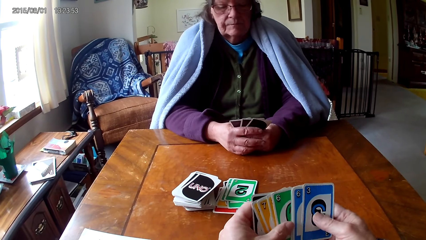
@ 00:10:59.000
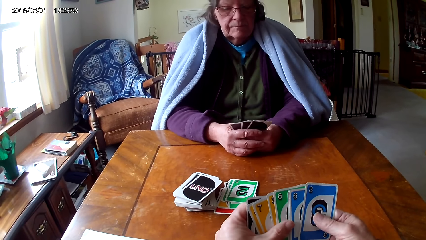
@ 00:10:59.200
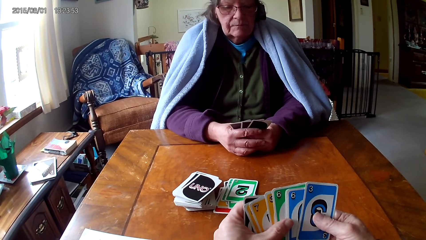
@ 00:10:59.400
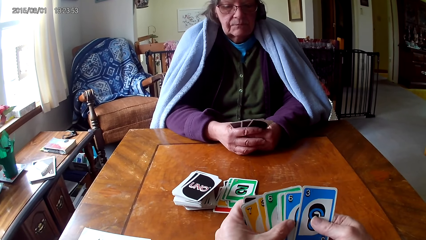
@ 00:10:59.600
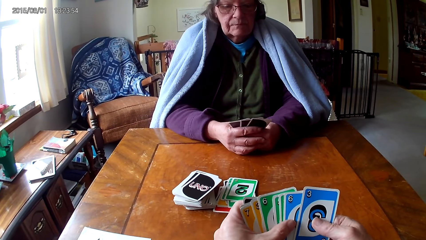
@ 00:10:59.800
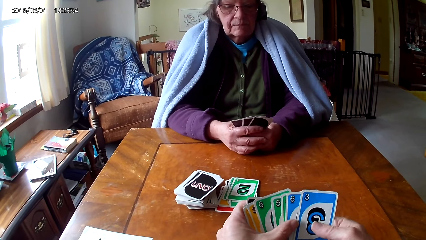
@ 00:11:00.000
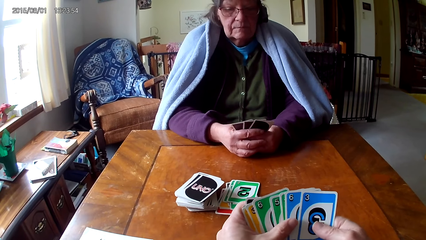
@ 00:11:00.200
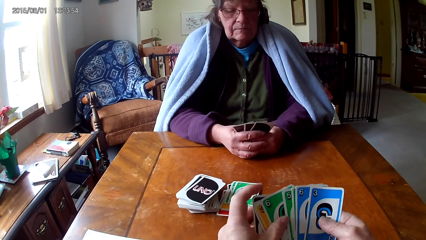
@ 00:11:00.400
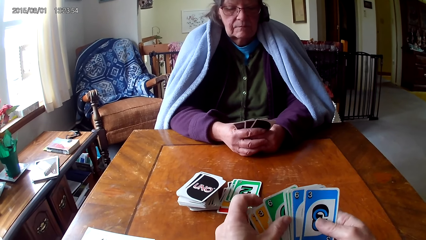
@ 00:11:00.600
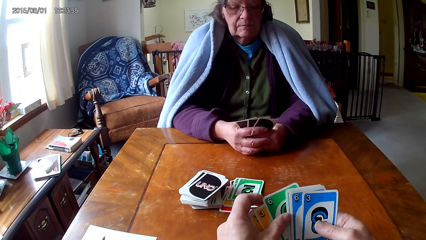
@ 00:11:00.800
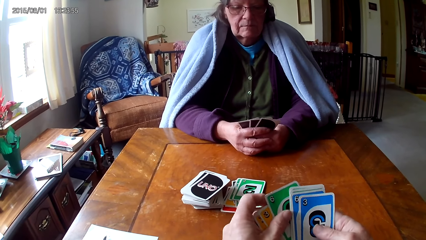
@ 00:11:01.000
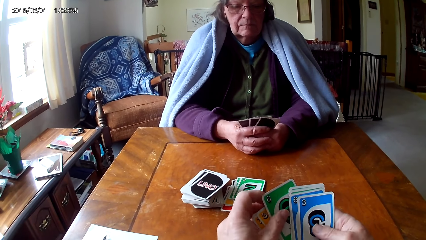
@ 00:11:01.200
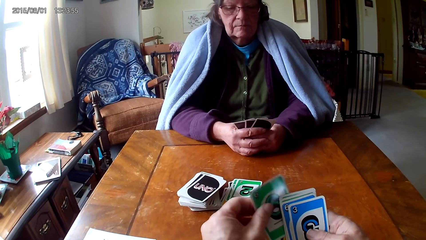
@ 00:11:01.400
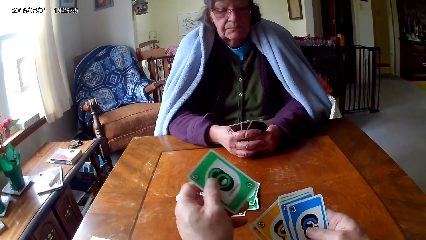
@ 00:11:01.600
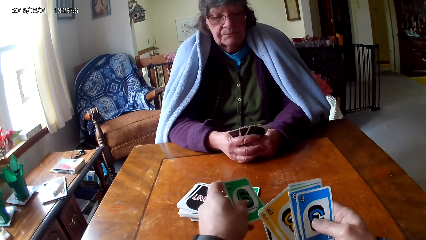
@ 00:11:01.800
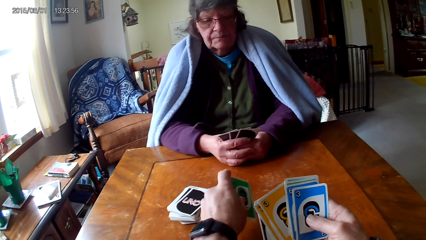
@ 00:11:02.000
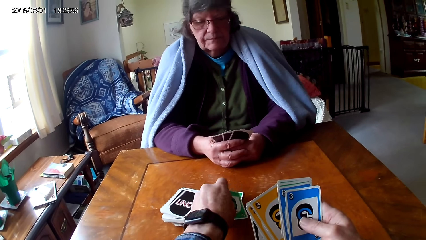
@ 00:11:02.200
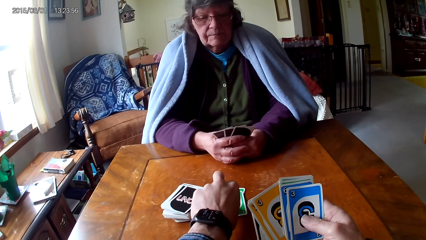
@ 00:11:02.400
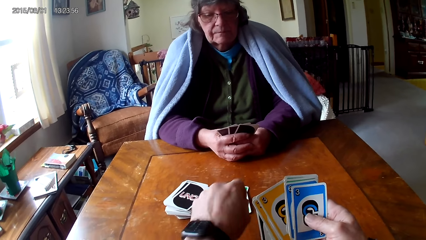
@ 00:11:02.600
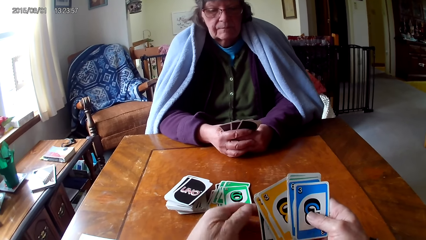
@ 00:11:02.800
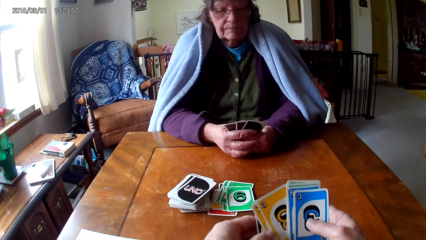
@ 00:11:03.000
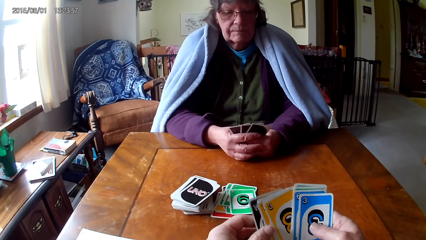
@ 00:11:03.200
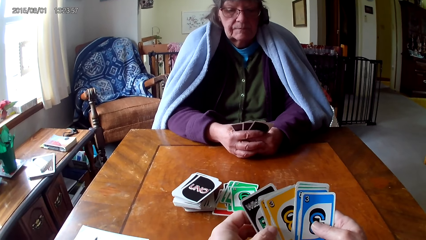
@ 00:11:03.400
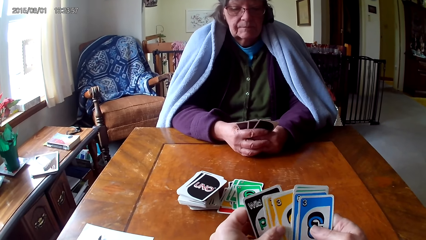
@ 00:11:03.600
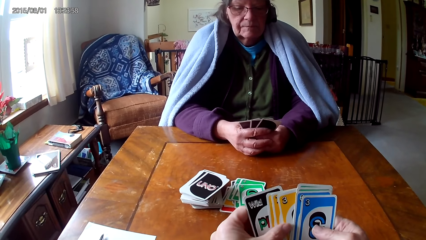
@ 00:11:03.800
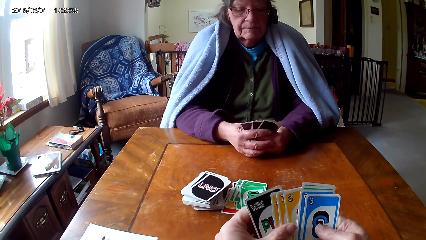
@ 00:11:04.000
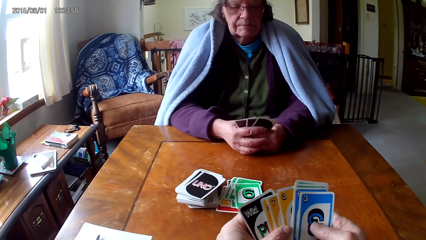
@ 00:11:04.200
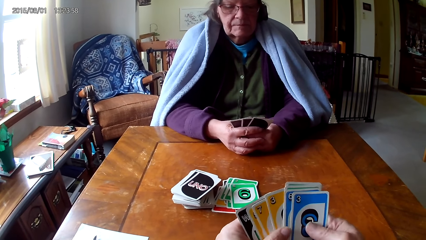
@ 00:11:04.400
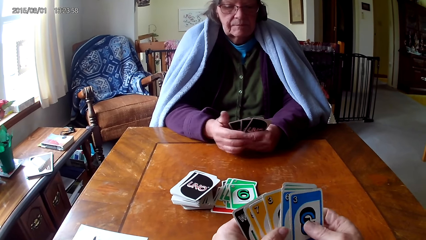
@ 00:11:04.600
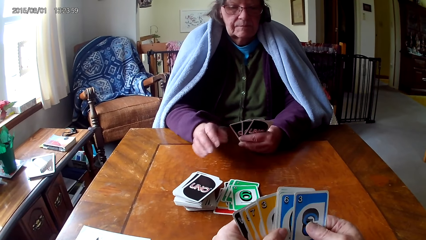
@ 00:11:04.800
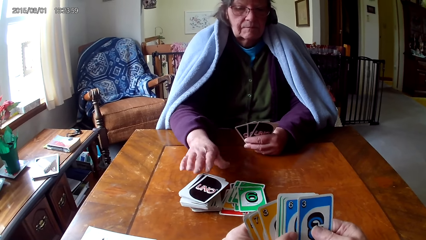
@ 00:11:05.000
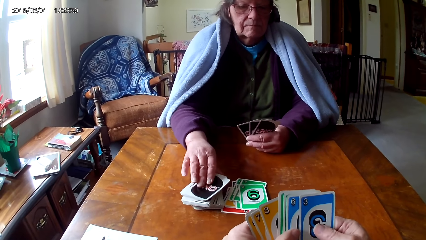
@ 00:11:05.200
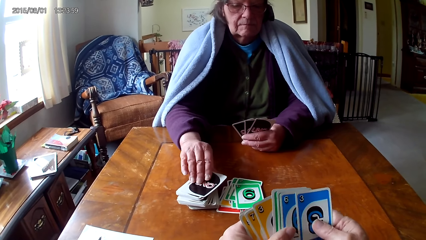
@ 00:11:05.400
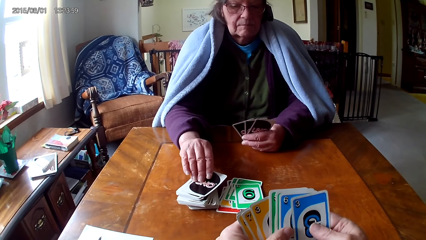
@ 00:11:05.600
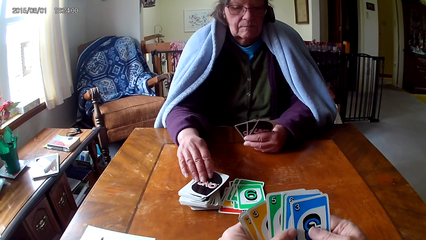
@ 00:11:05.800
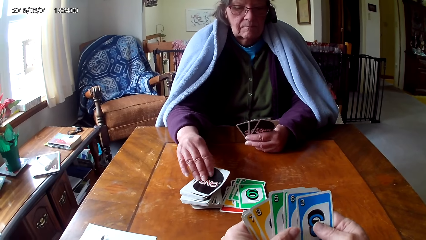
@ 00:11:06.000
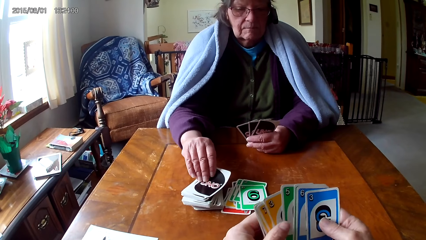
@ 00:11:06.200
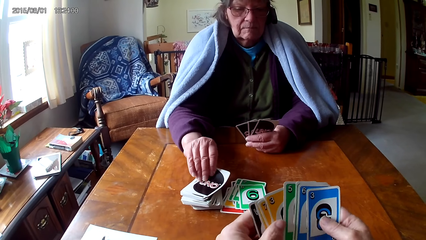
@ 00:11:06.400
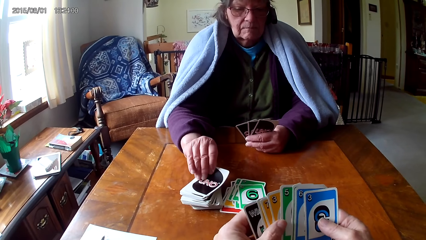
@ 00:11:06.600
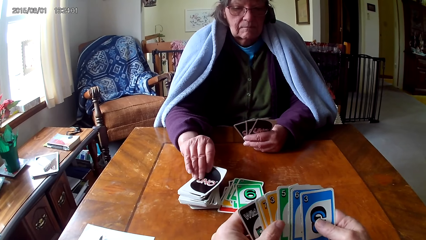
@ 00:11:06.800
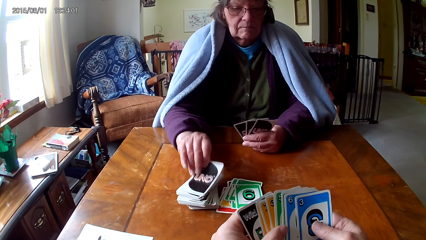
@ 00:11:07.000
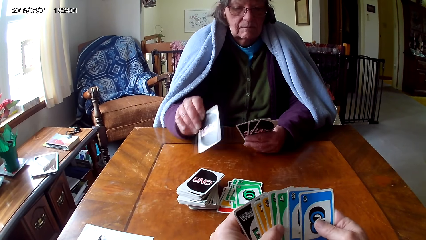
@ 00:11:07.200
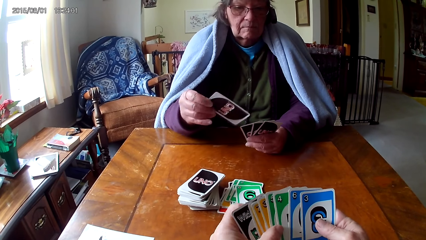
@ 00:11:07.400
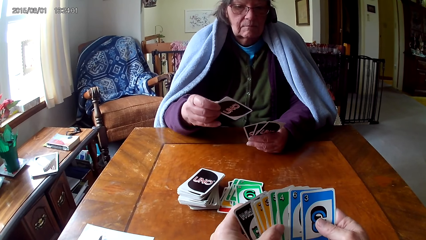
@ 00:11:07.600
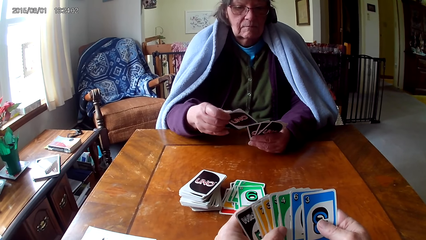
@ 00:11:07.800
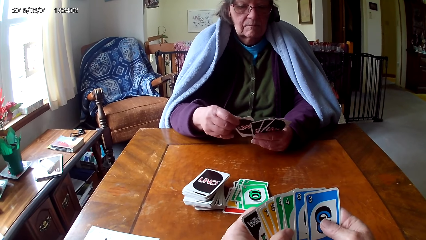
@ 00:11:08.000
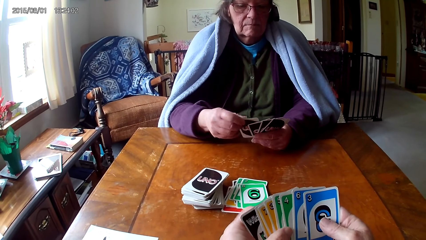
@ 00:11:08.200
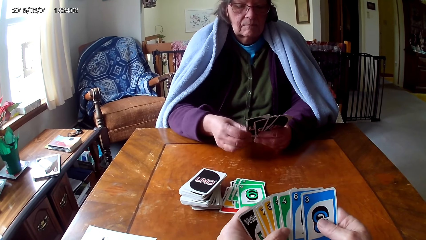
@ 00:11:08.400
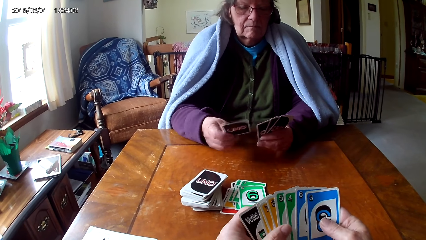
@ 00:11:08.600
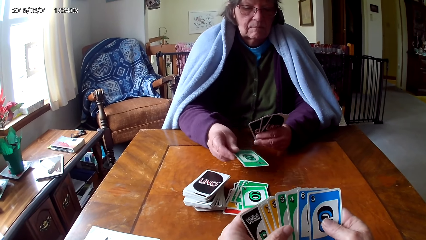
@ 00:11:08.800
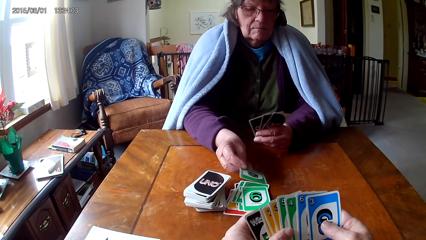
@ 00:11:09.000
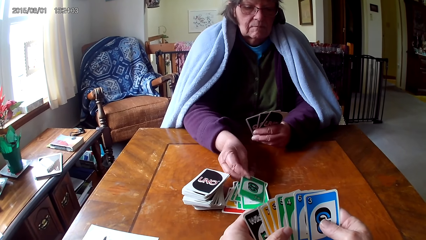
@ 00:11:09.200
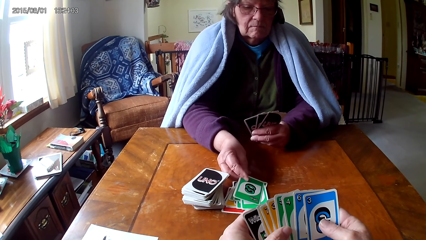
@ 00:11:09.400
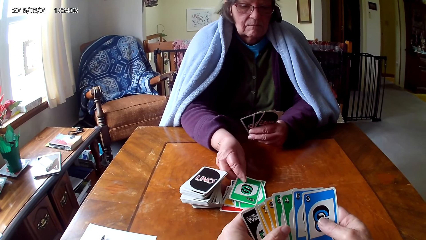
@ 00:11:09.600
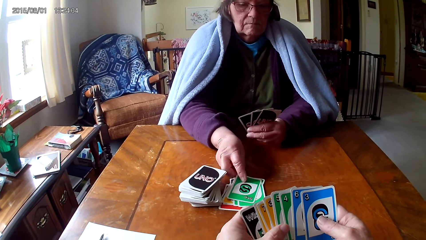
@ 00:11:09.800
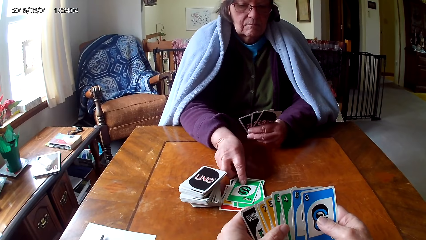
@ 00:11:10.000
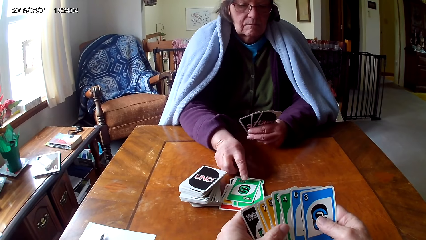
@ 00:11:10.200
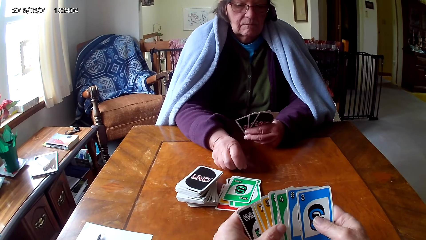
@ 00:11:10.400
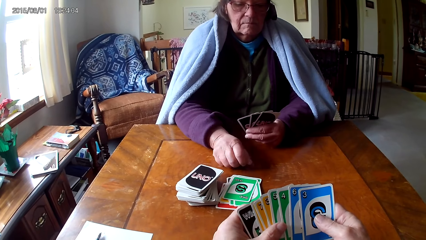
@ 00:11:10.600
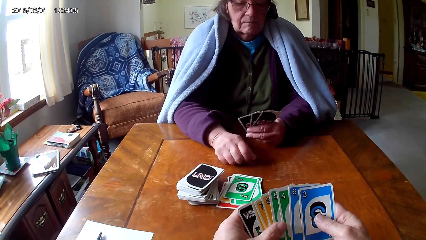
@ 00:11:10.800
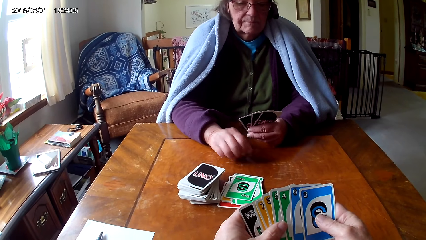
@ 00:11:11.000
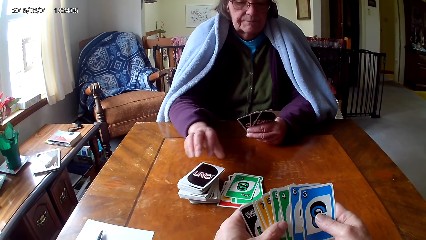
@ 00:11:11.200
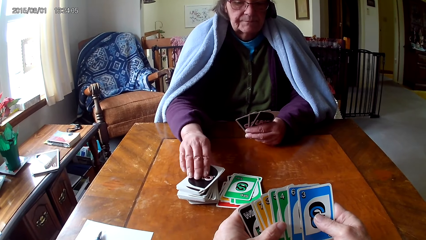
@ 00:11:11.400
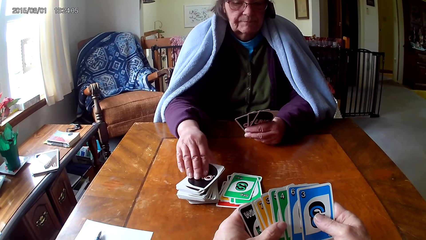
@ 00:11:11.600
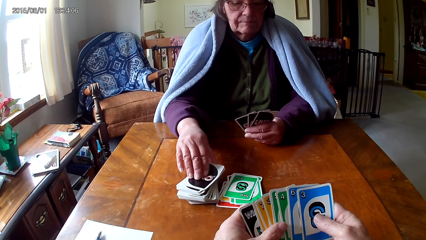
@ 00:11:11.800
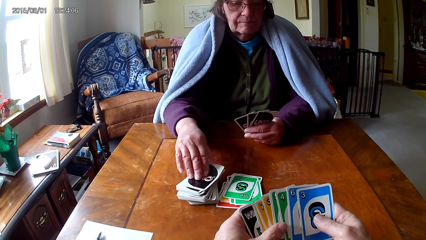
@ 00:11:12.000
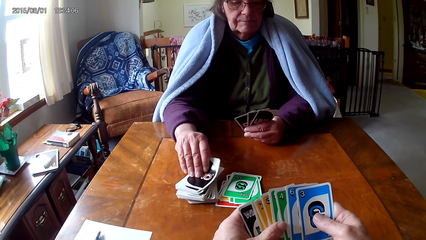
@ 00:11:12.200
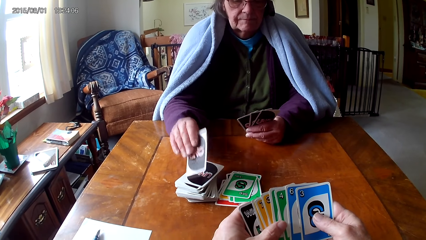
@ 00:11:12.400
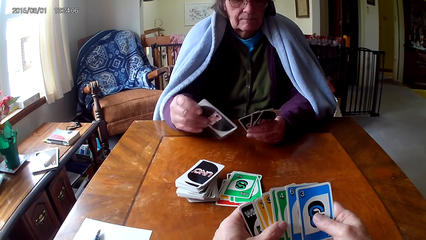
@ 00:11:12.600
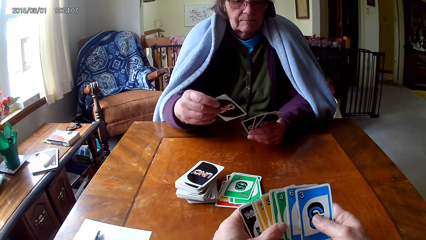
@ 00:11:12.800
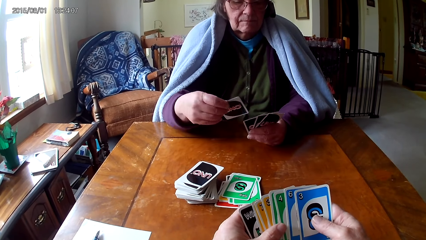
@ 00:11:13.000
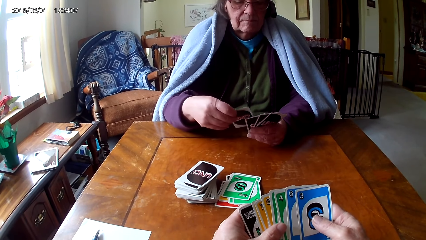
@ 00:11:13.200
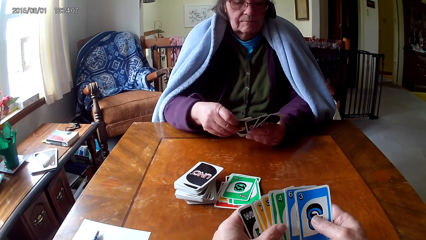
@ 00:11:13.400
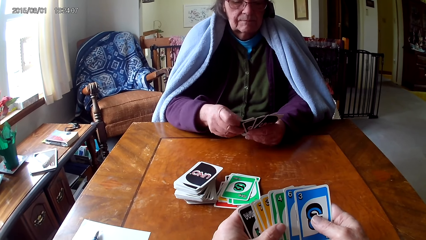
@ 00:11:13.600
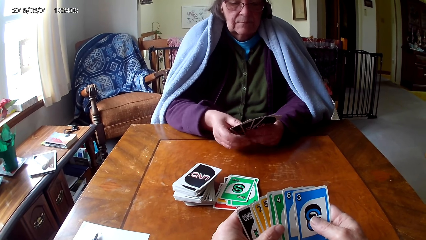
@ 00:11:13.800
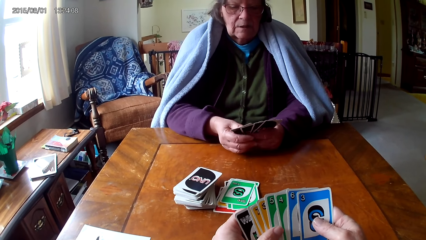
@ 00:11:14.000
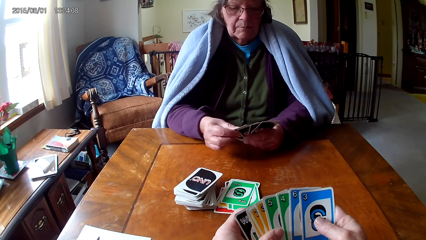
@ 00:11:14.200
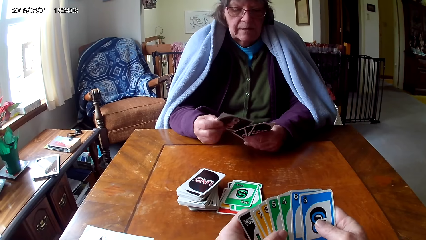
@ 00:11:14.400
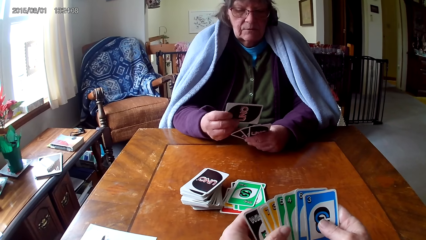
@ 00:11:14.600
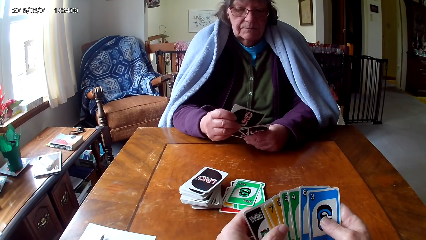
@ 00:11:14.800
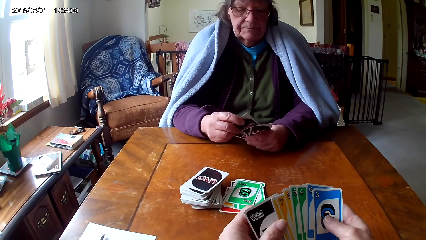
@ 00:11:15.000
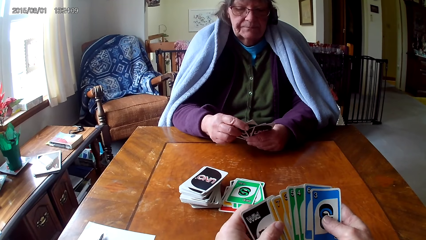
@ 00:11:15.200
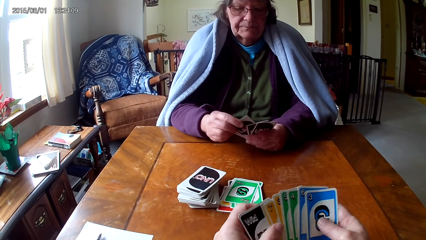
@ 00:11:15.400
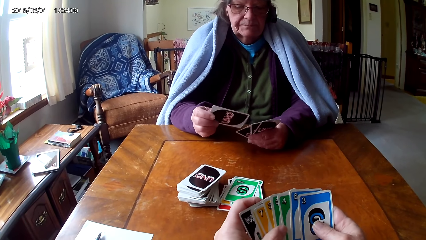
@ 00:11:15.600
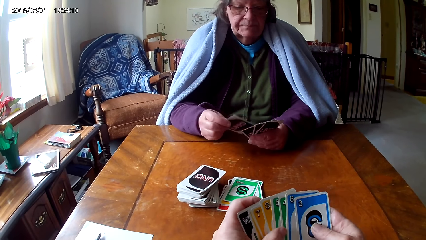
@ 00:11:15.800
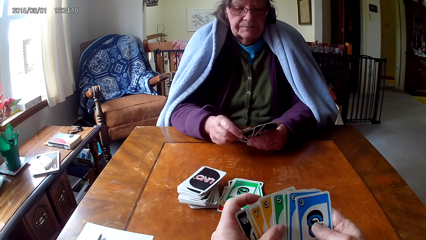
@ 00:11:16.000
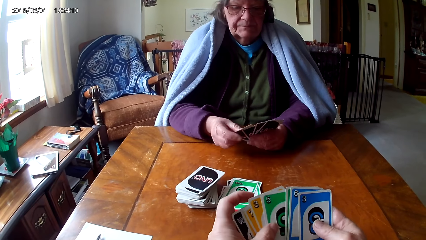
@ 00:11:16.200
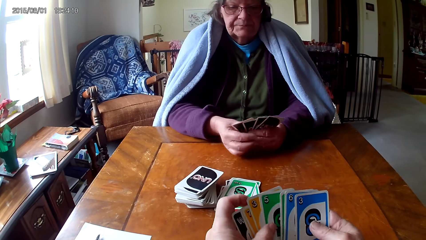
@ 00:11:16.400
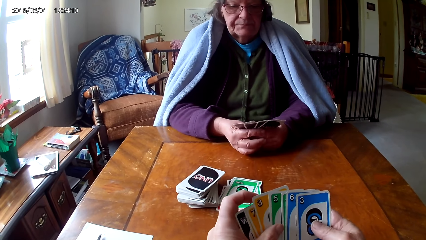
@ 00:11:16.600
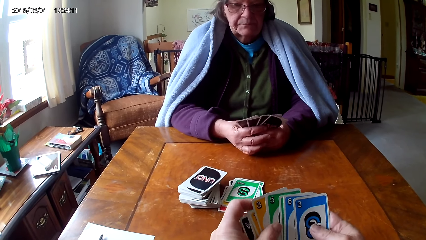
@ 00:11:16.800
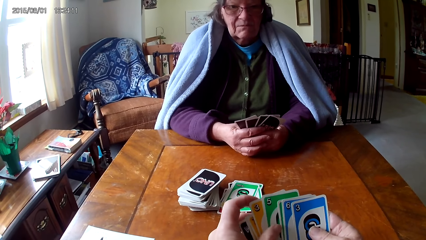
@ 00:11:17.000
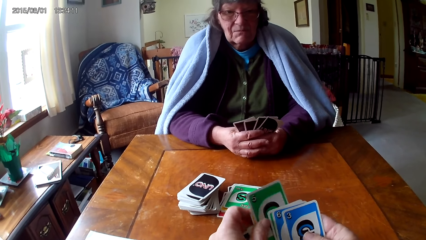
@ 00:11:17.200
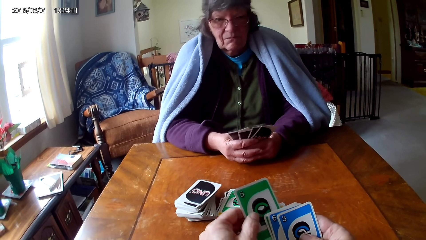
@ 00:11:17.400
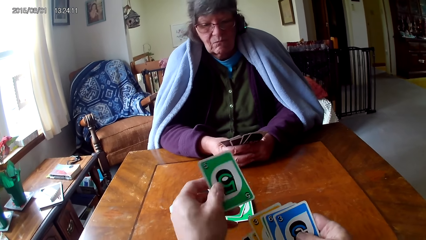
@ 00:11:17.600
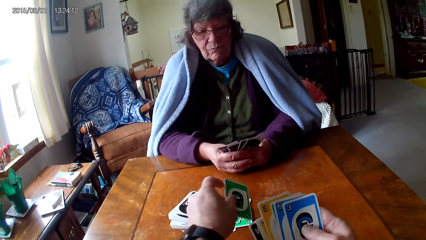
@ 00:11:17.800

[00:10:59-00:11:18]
The camera wearer looks at the cards. They put down a card. They look at the cards. A woman picks up a card on a table. She puts a card on other cards and puts down a card. She picks up a card on the table. The camera wearer looks at the cards. The woman puts a card between other cards.
